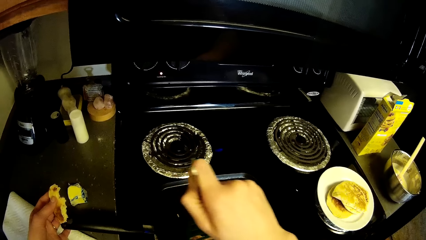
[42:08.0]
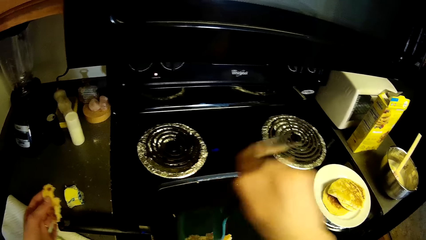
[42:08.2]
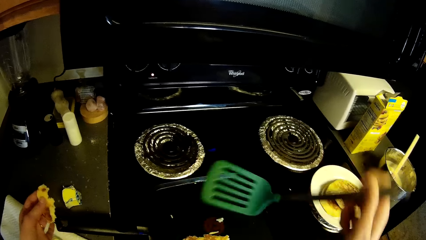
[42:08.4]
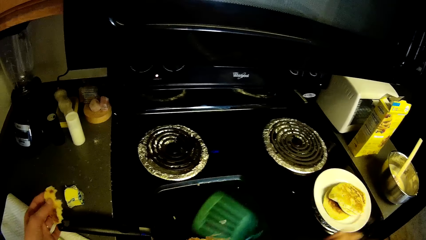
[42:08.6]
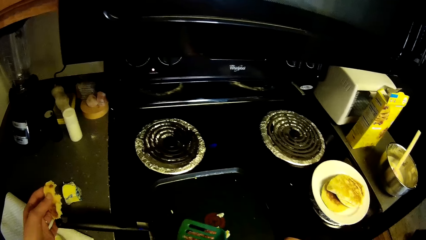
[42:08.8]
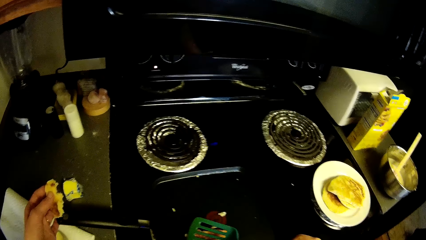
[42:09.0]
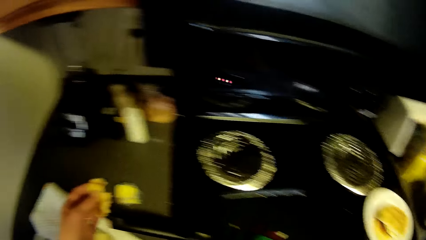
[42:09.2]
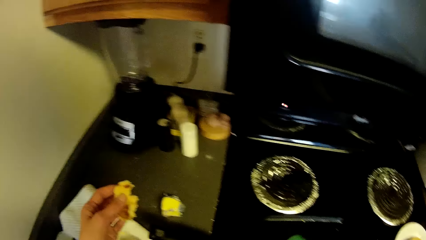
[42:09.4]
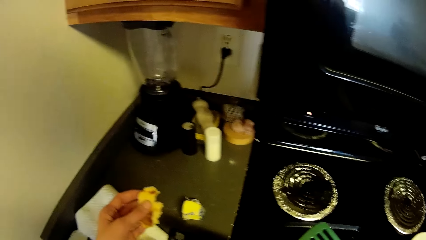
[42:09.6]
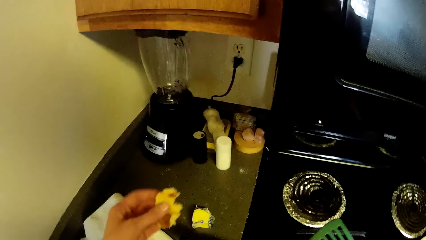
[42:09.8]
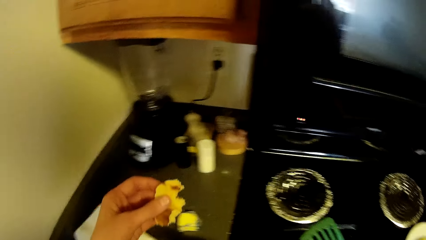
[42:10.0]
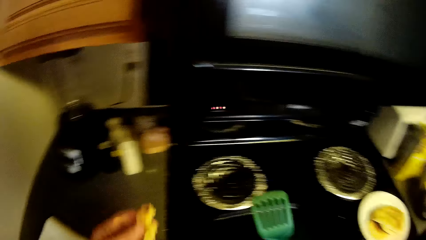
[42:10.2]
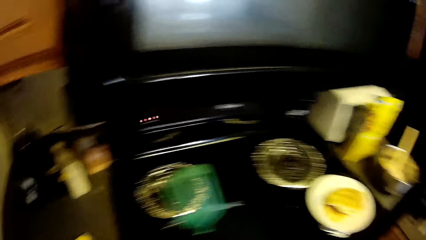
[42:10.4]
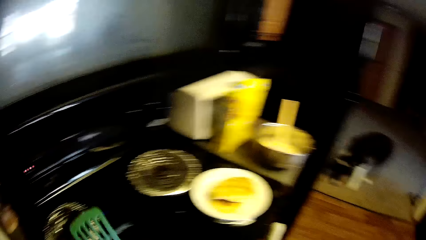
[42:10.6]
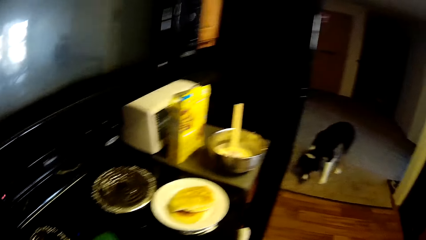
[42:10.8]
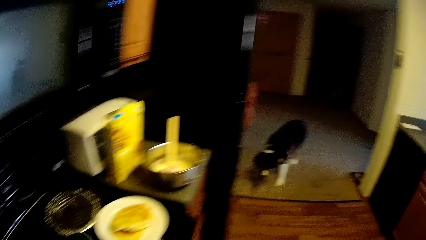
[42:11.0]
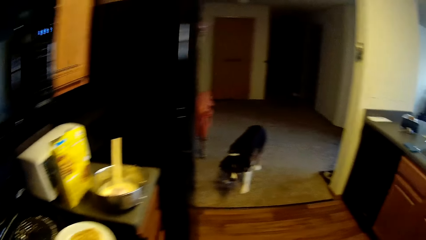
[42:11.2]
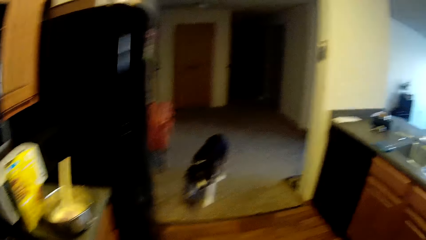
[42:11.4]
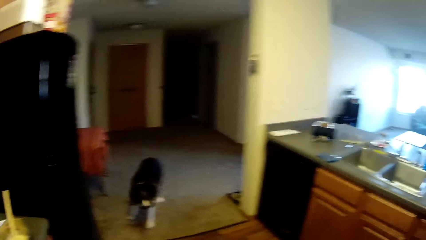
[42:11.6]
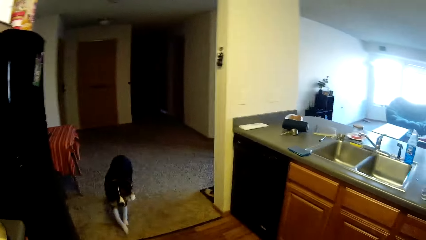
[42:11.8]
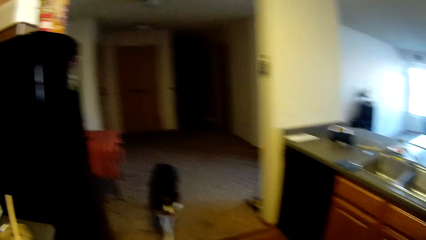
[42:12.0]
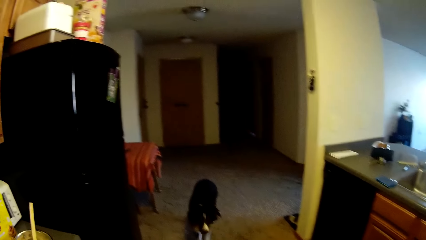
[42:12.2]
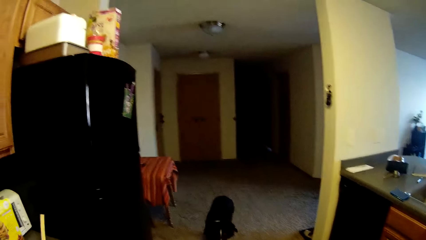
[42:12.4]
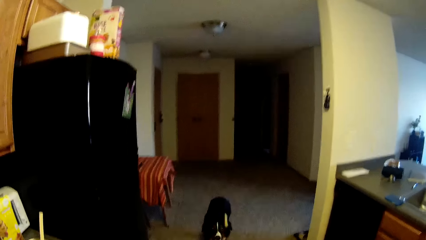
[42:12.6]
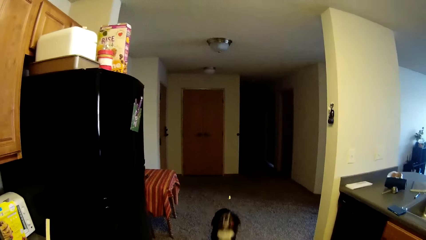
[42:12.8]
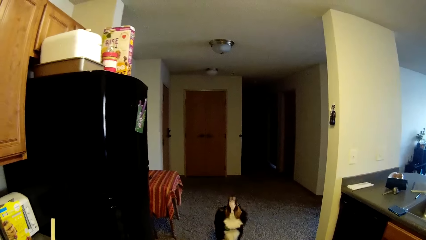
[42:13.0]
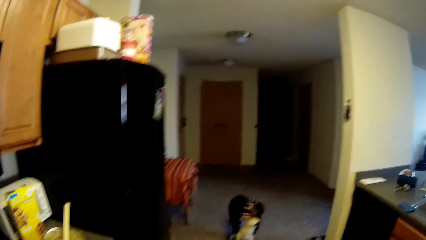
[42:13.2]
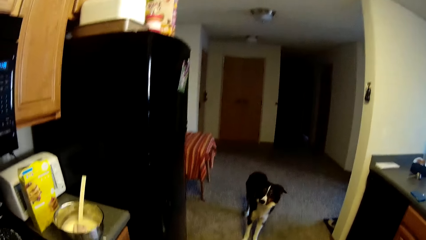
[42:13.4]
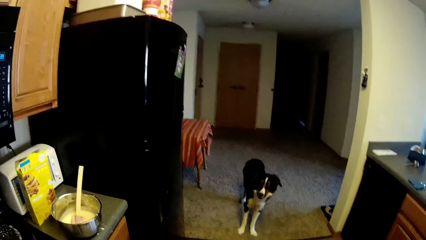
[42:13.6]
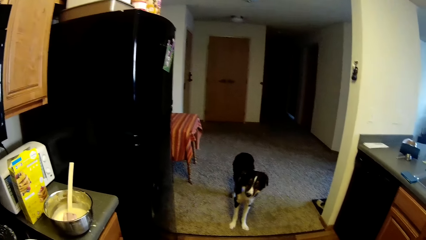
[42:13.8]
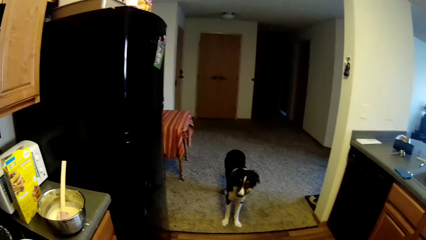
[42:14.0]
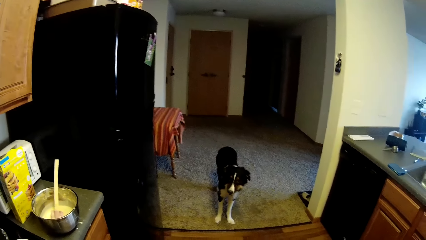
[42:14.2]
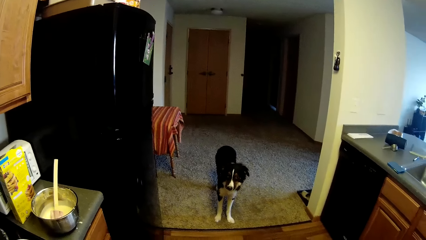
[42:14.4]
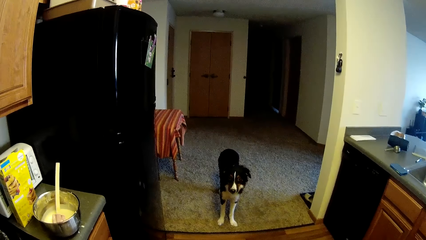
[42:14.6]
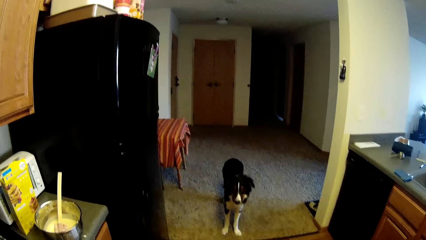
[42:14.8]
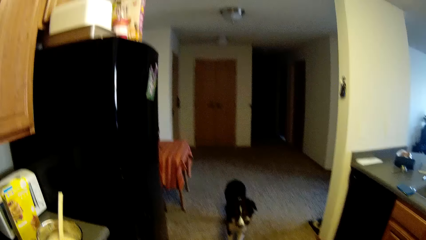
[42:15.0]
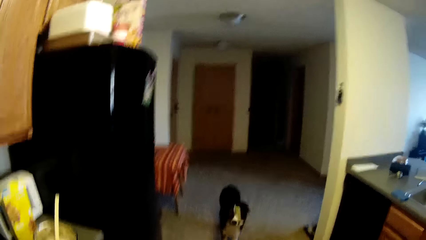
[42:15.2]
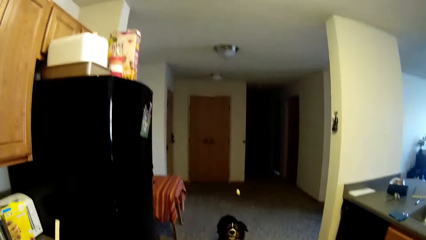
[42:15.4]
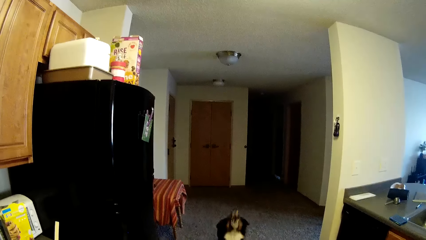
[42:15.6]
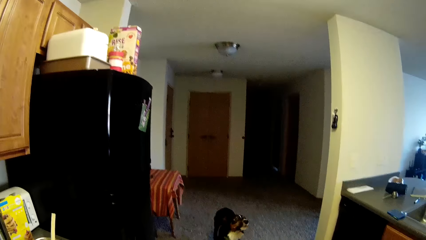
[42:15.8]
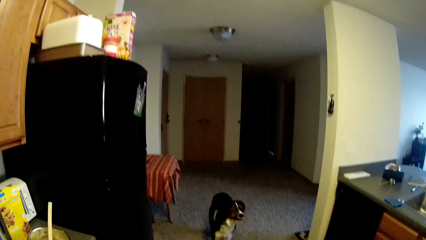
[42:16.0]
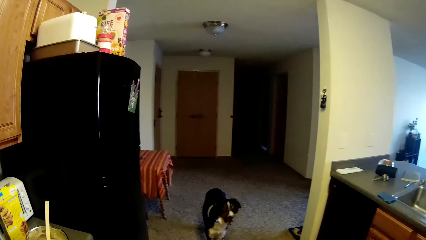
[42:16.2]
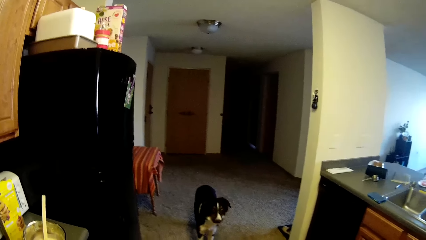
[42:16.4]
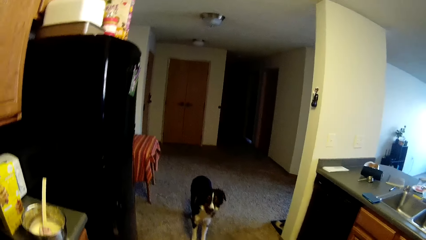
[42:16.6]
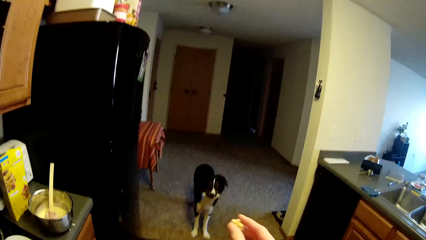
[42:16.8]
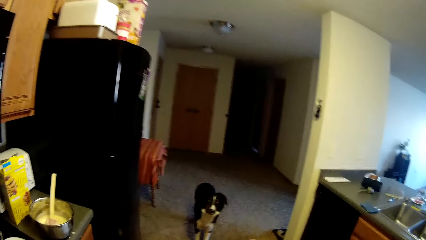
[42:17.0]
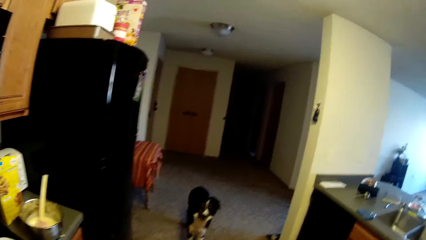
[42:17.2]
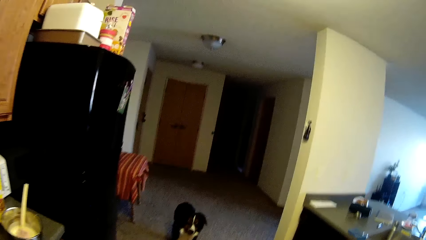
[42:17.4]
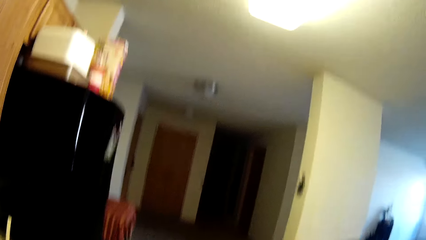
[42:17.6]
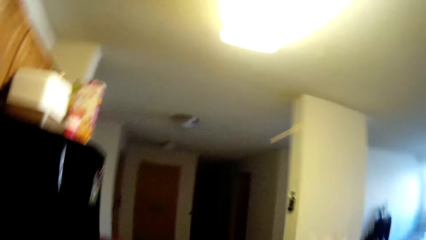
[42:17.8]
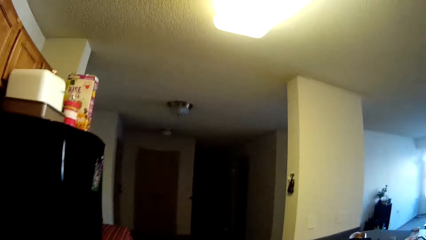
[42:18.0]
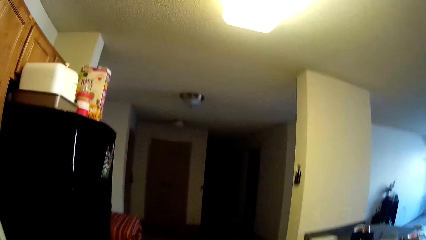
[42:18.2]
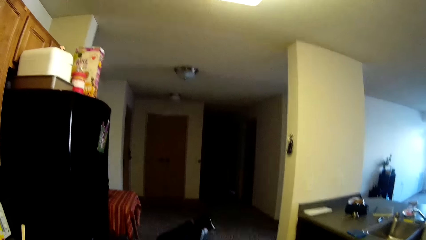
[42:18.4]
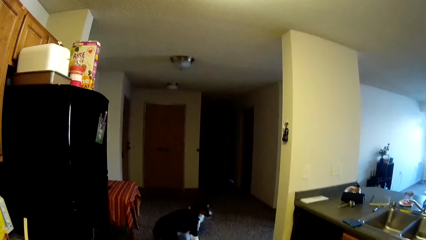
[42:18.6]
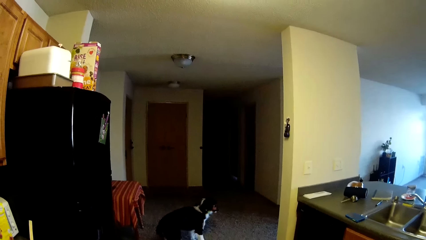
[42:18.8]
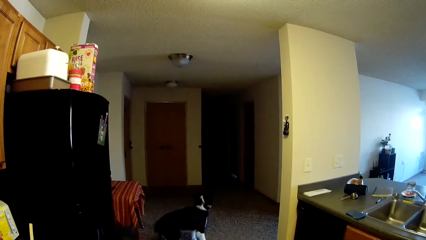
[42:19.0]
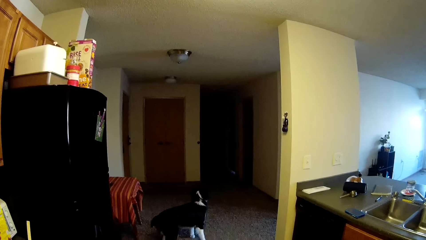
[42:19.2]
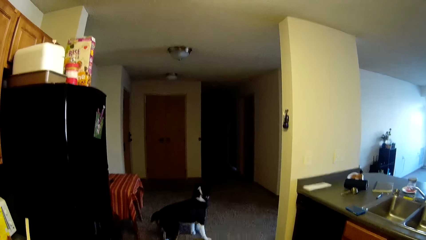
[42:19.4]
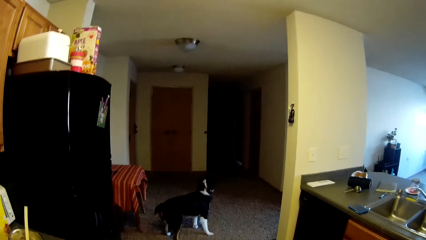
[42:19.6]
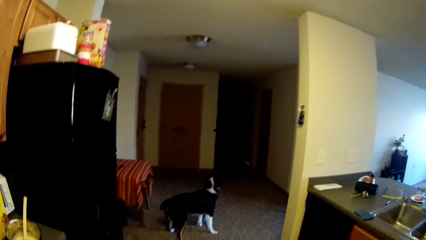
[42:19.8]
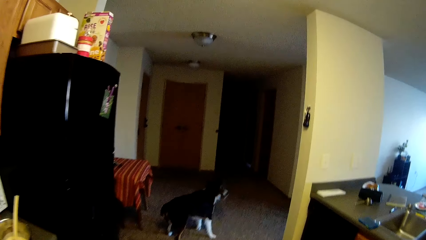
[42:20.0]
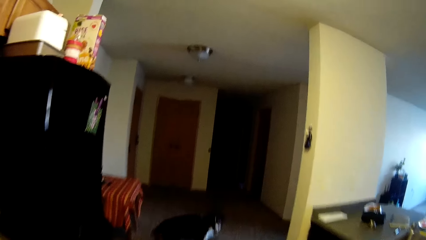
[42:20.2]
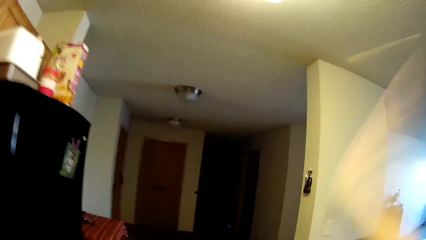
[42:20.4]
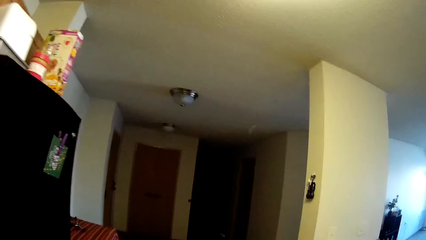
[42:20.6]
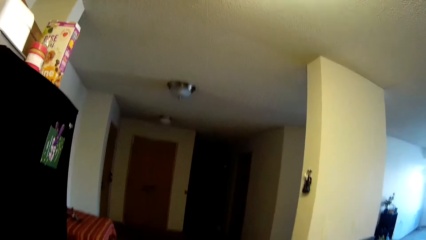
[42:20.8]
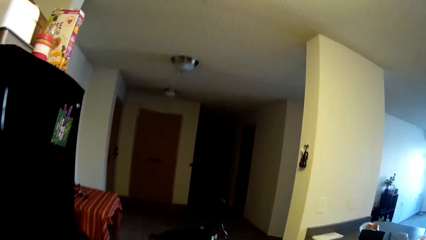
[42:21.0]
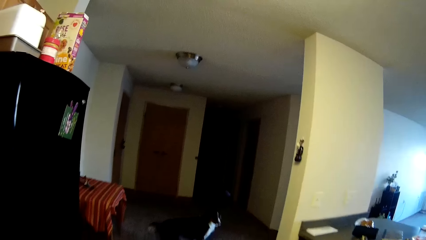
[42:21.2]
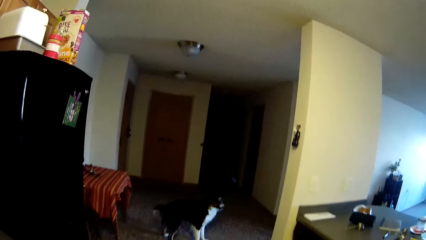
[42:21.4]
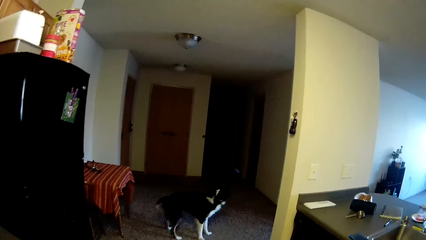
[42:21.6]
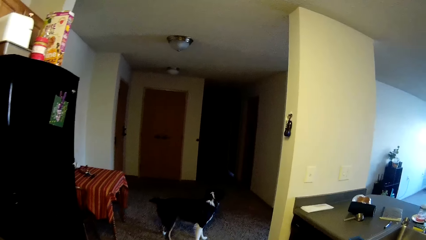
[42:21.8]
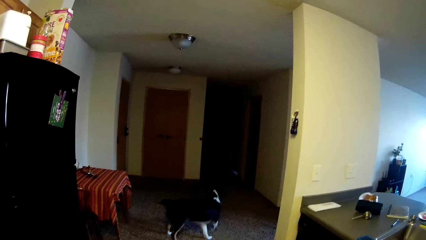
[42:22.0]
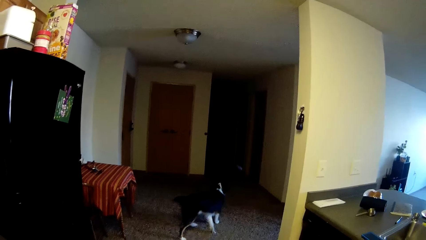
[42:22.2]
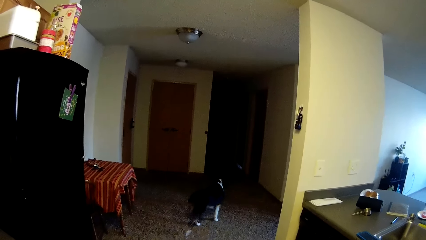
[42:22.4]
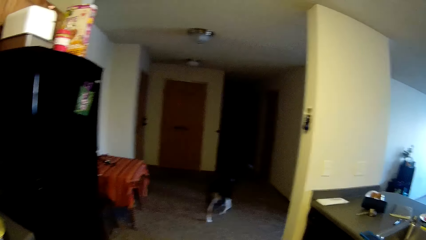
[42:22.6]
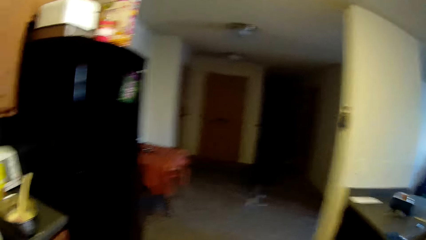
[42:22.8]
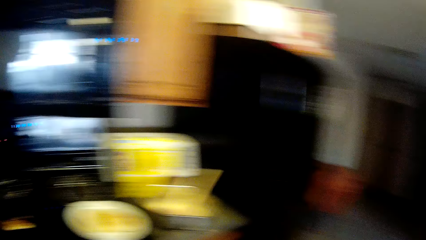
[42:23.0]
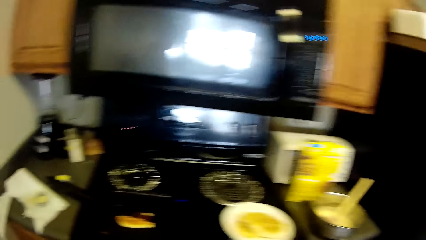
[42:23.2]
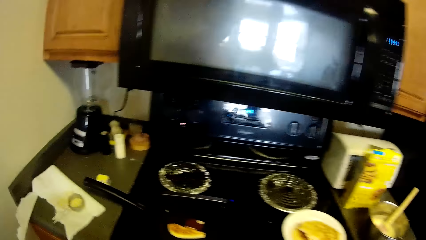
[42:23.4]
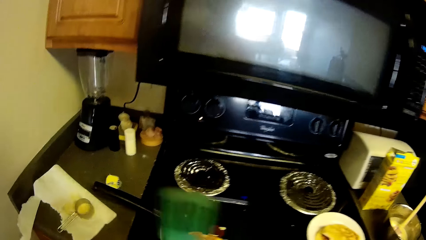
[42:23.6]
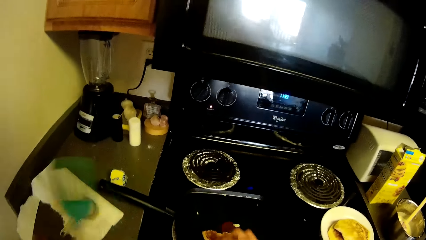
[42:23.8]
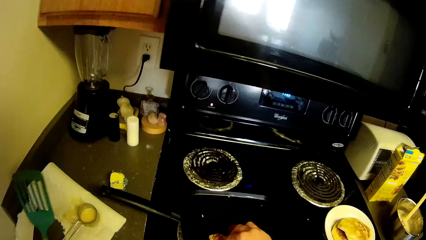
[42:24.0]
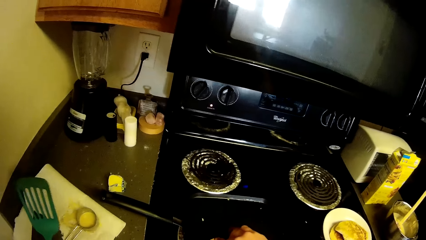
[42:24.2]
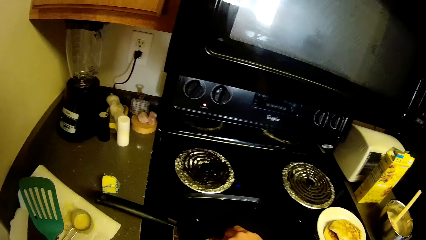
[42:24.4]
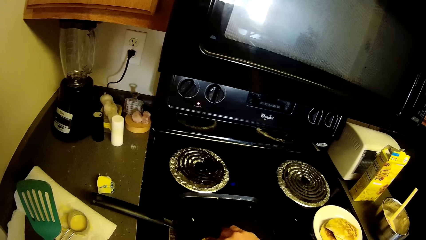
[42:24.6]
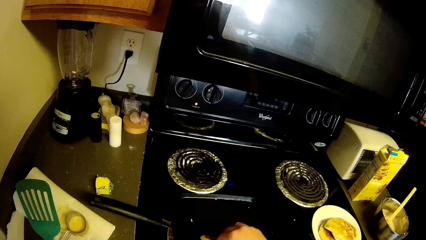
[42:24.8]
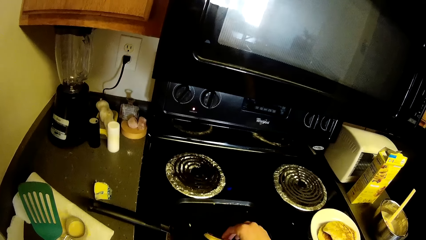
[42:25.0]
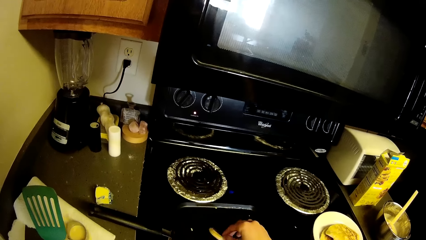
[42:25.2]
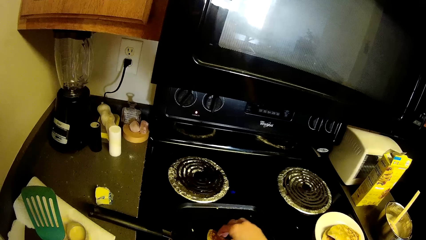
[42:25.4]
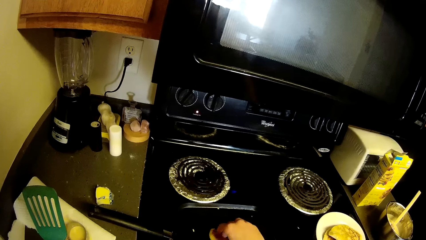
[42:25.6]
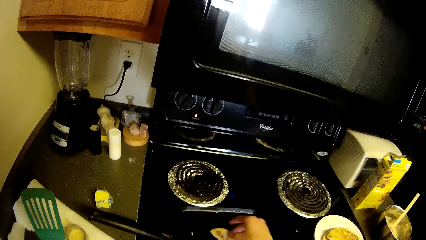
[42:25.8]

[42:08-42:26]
The camera wearer moves the pancake in the pan with the spatula. She throws the pancake to her dog. She throws the pancake to her dog again. She throws the pancake. She throws the pancake again. She holds the pancake with her hand.
